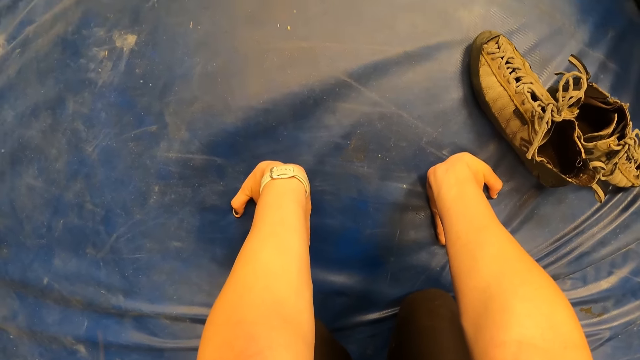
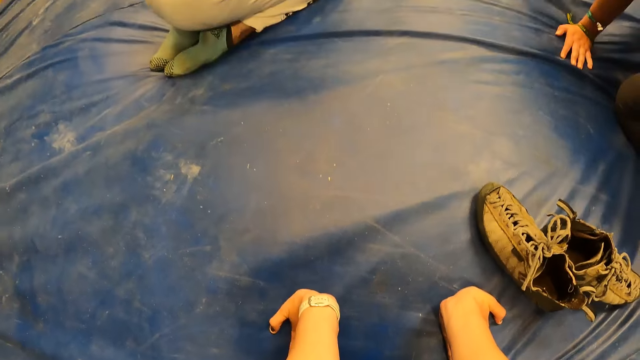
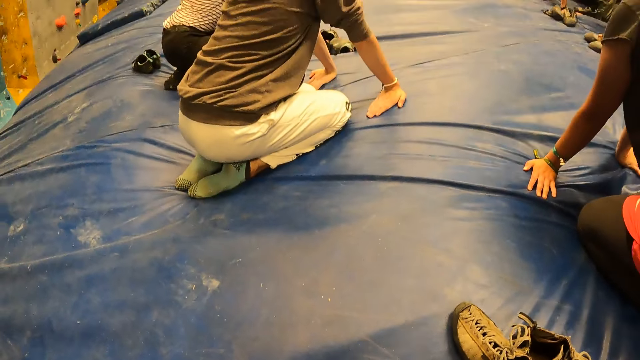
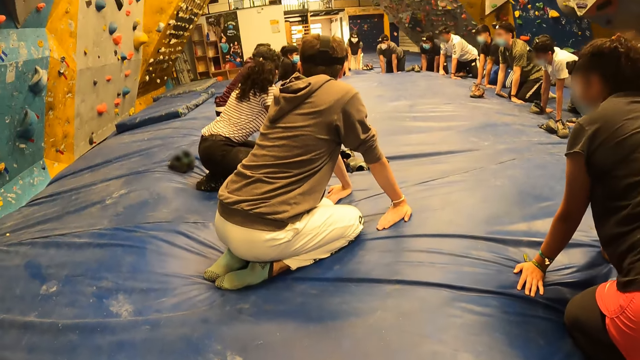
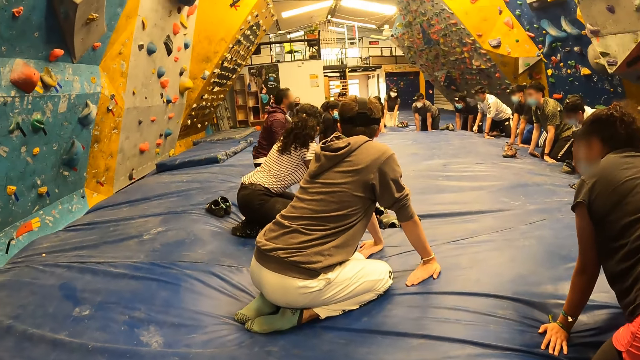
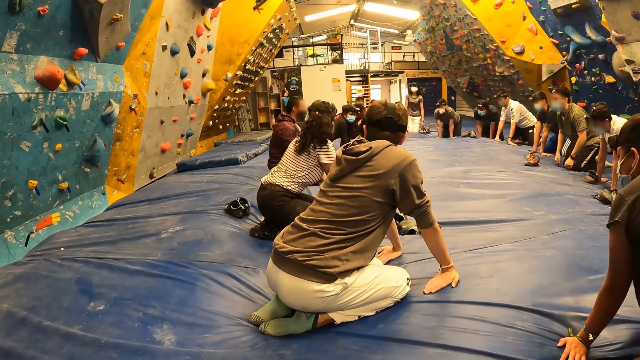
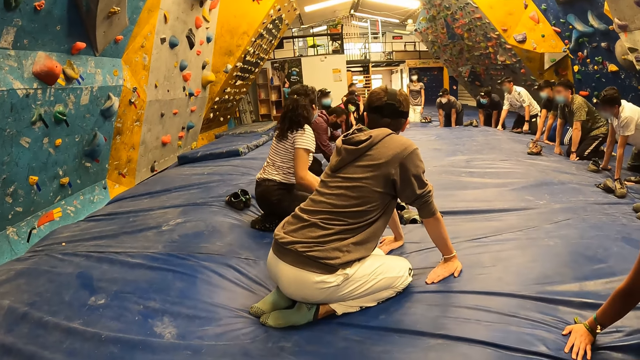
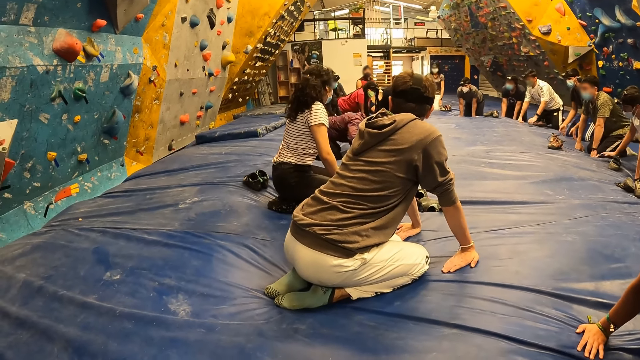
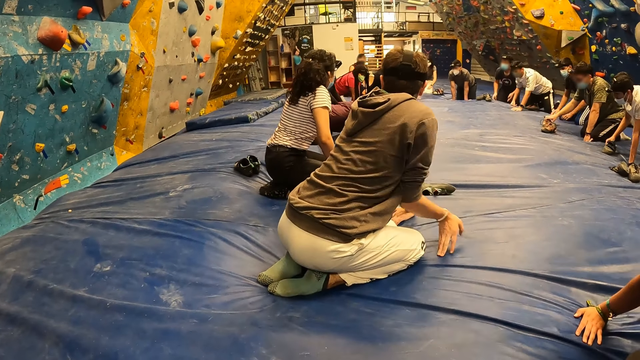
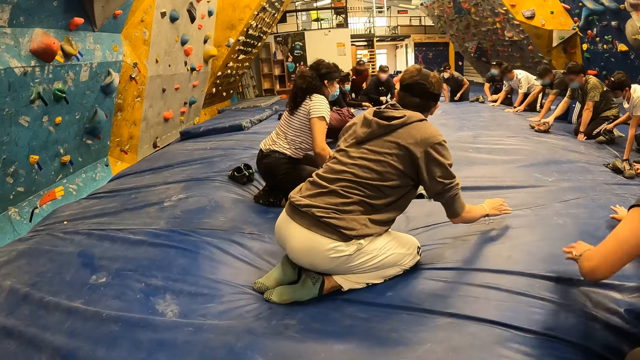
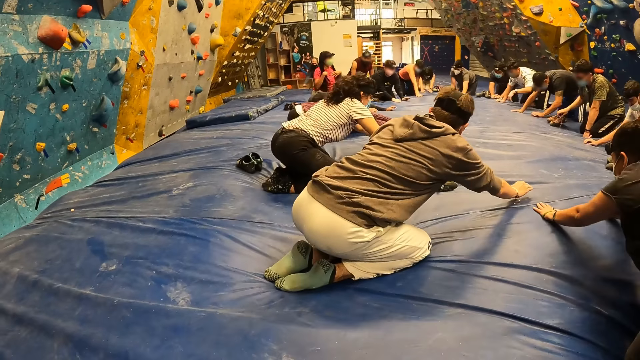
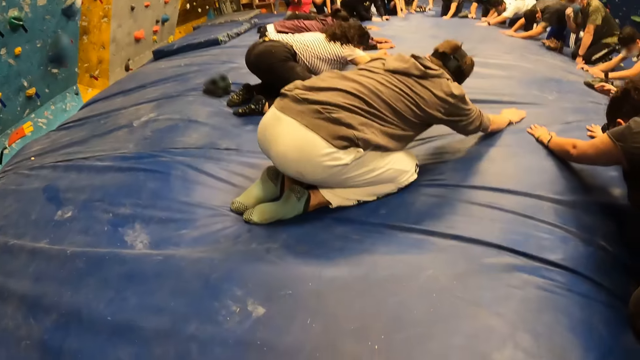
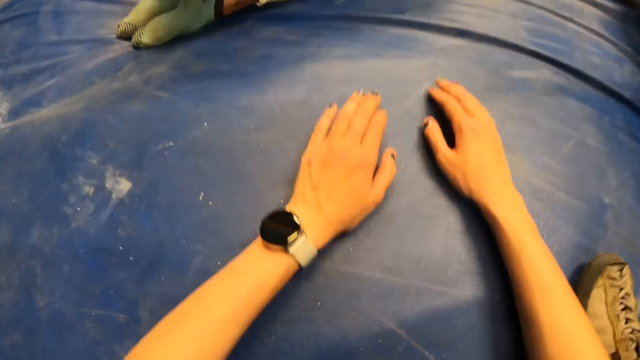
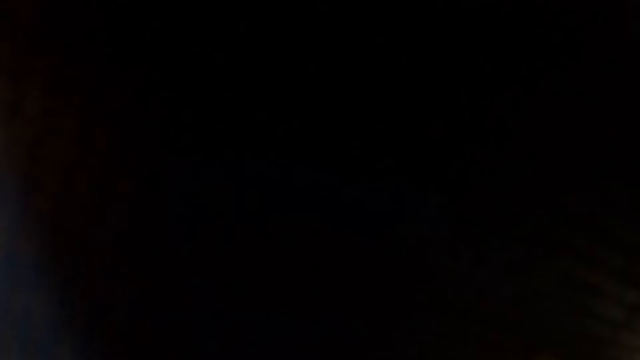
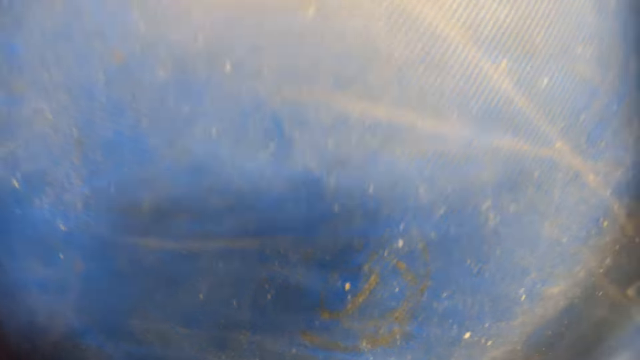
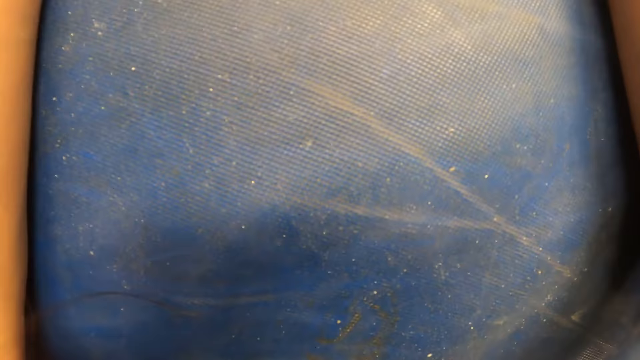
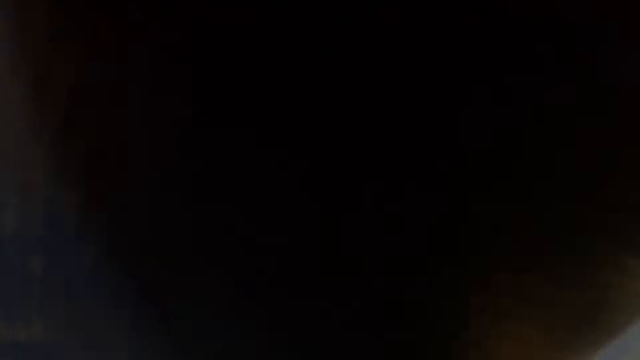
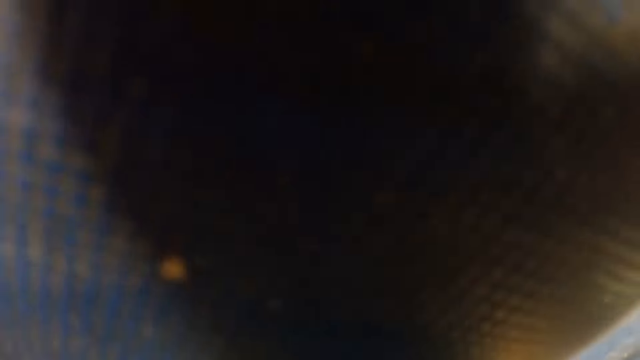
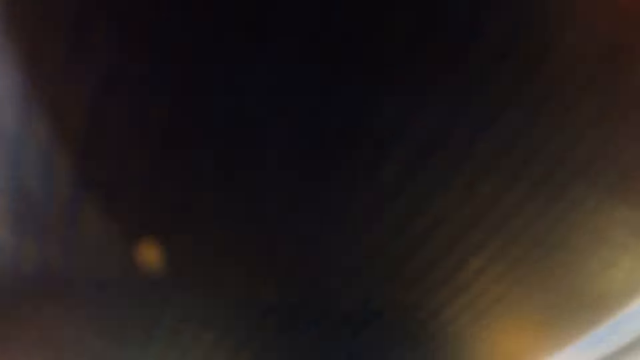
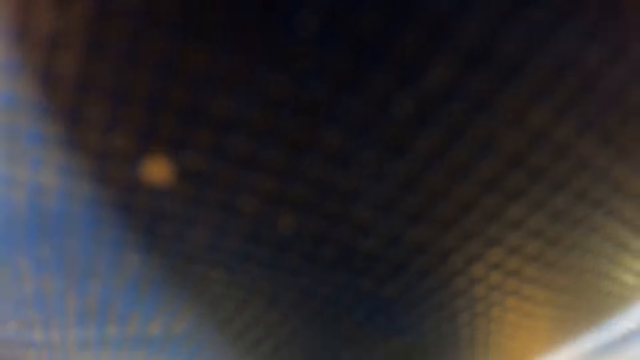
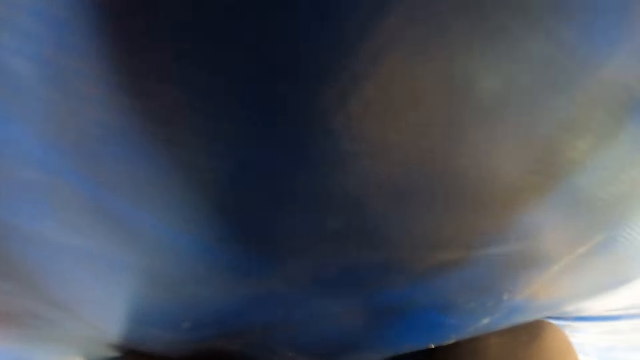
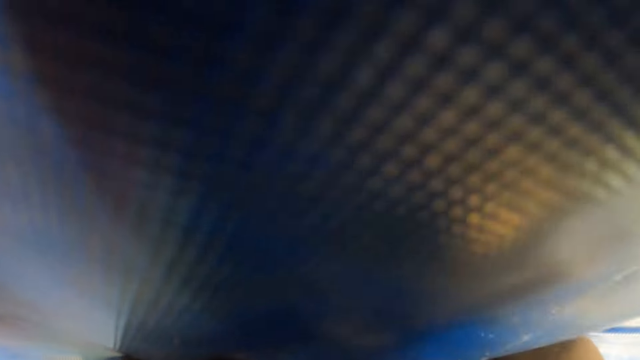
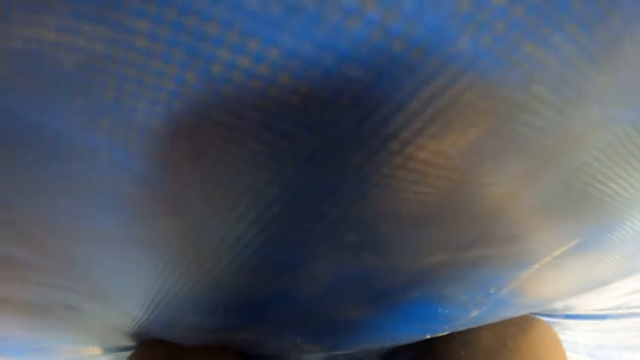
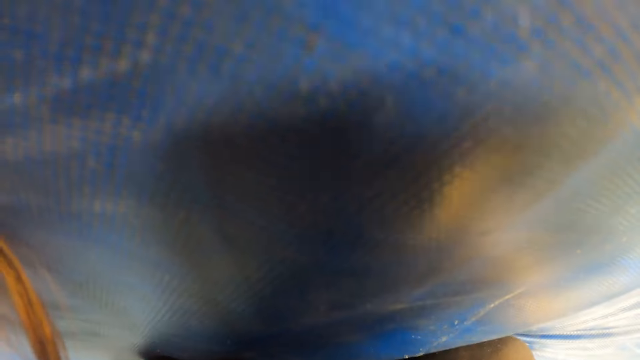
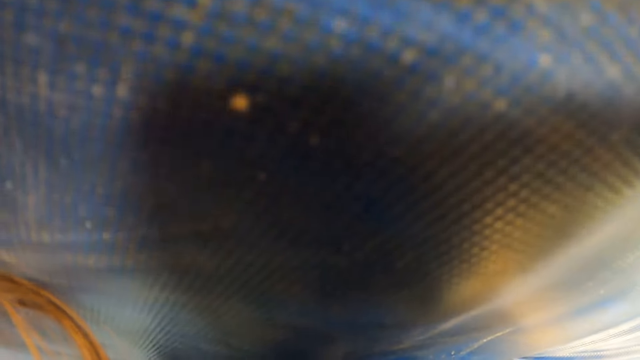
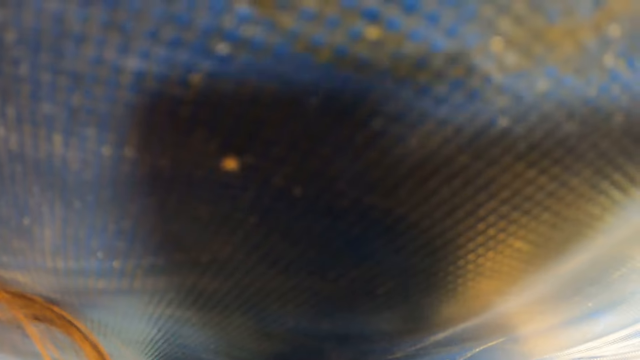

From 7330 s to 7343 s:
The camera wearer looks around. They lean forward, stretch out hands, and lean forward. They gaze at the surface.

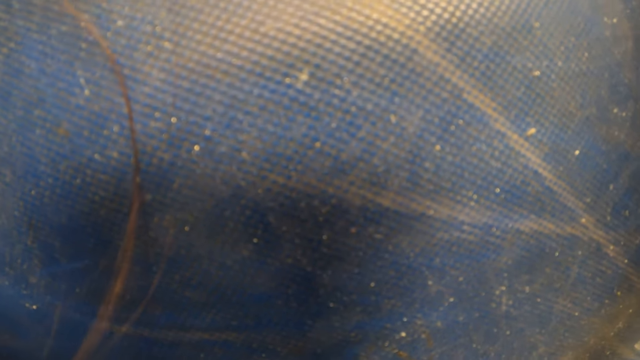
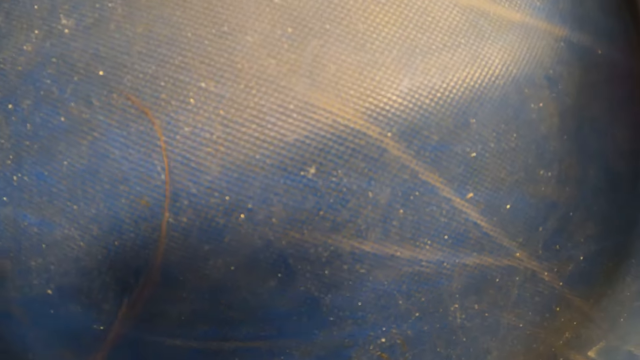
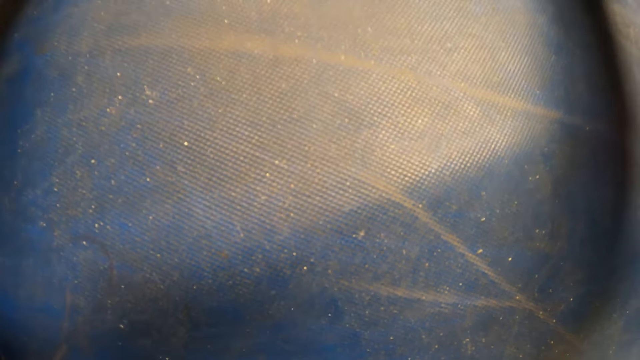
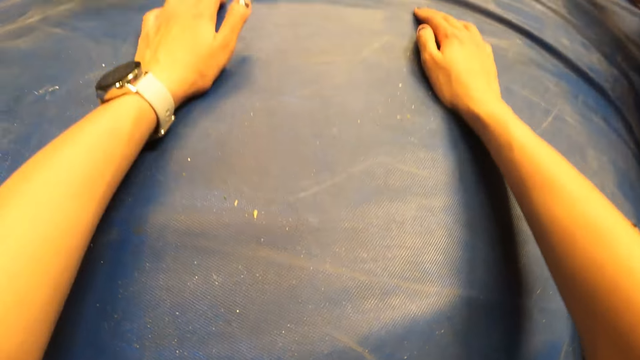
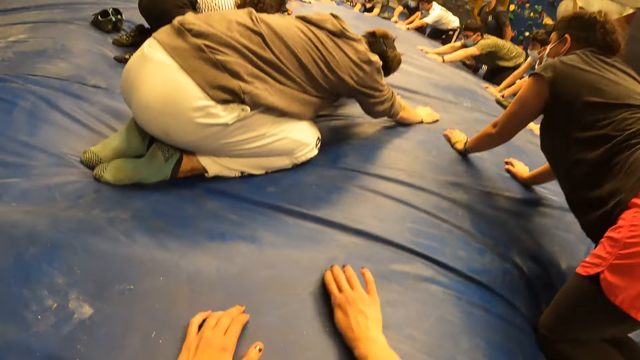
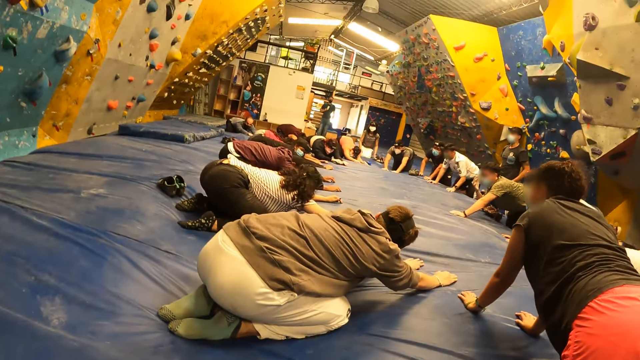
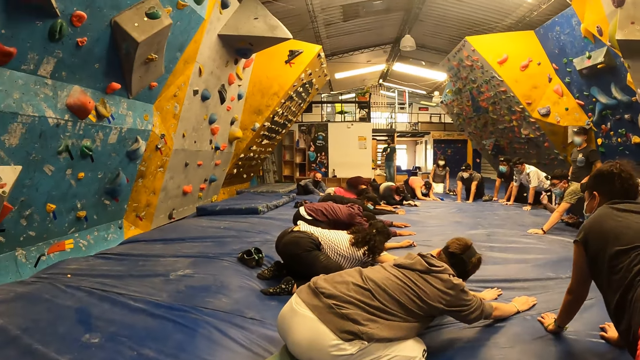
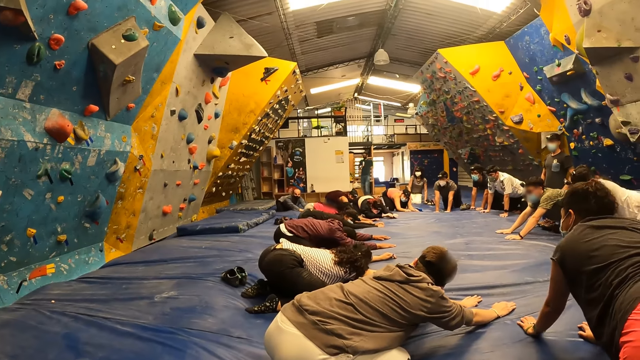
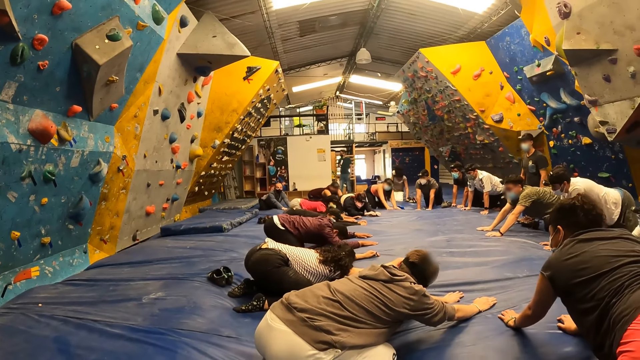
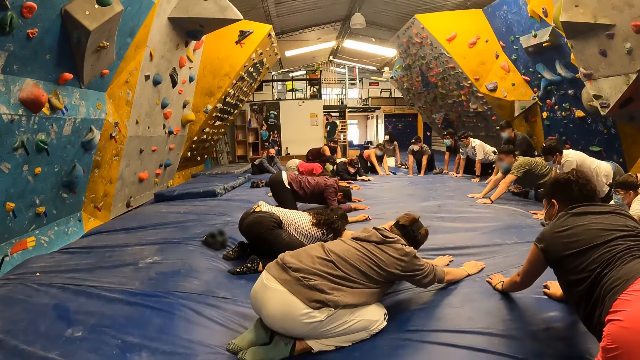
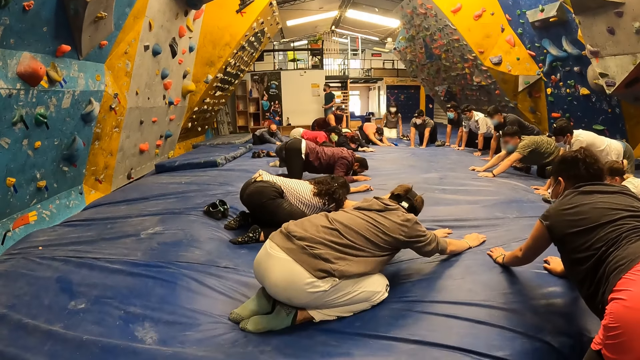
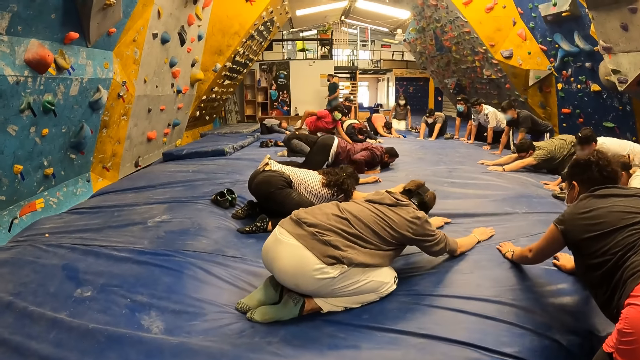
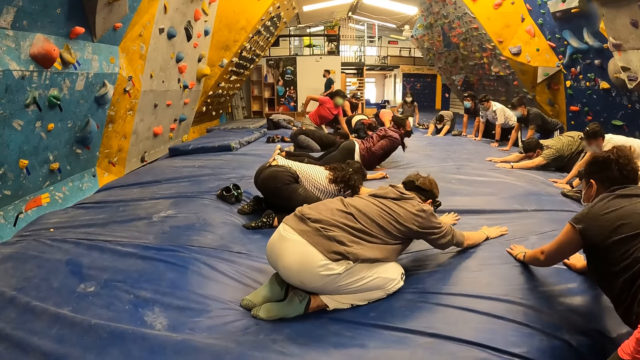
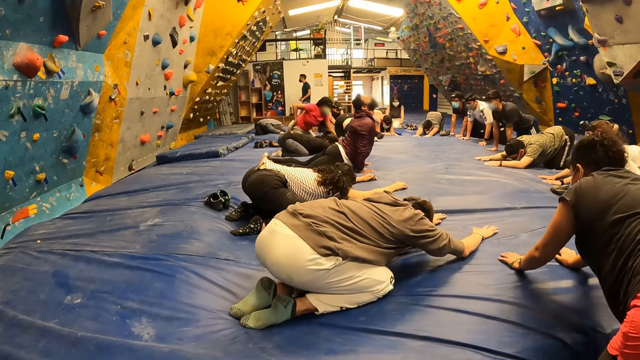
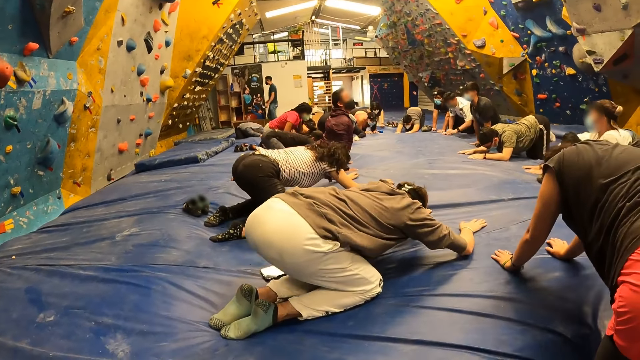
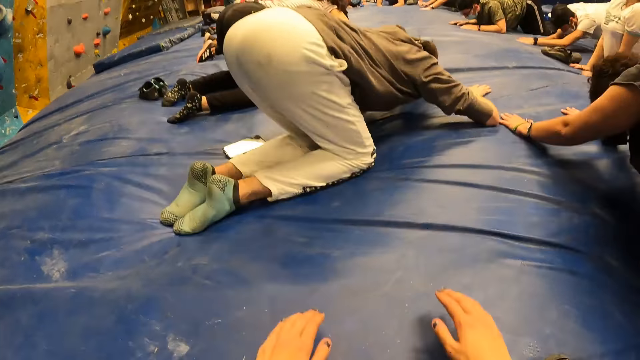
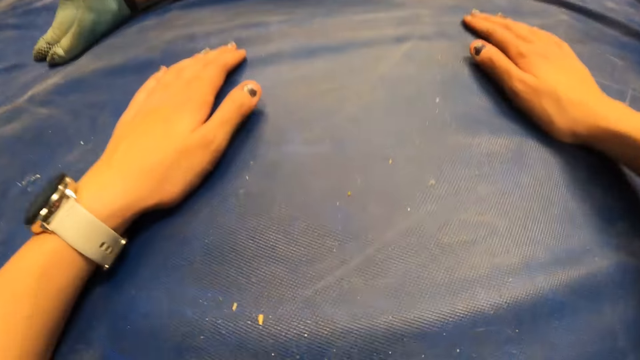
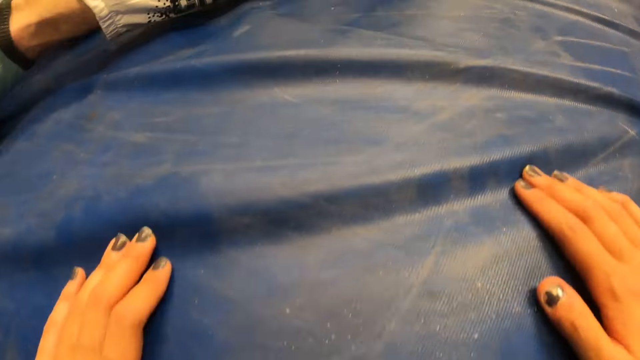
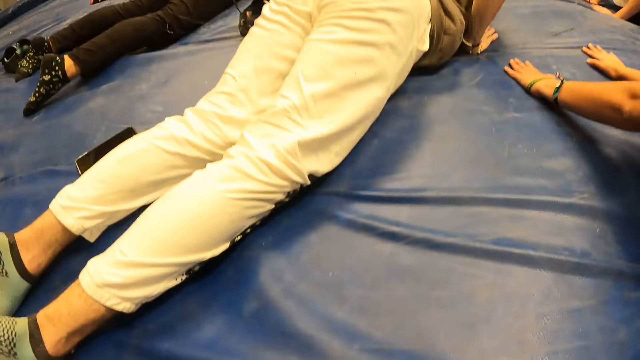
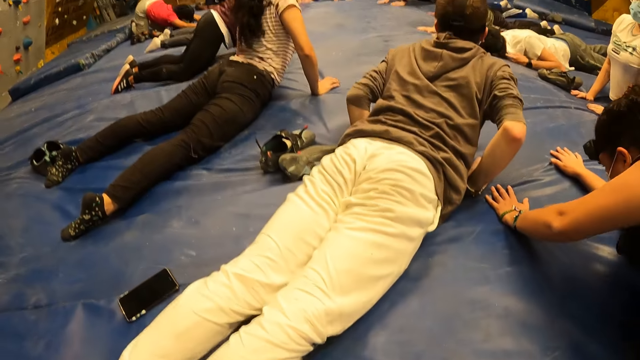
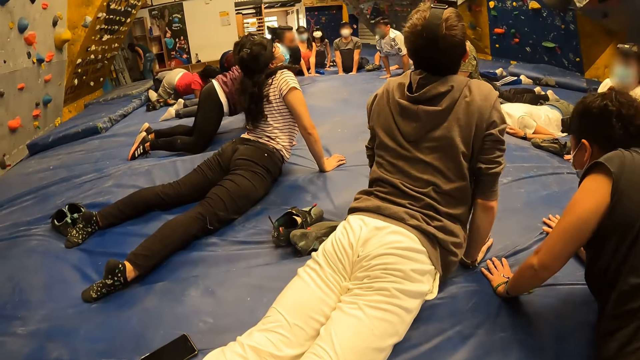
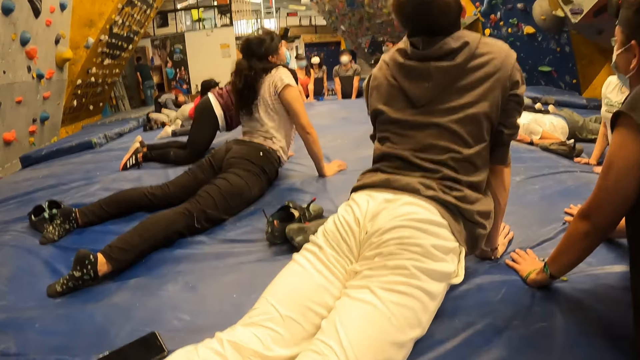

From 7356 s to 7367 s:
The camera wearer leans back. They withdraw hands from the surface. They look around. They lean forward. They stretch out hands. They lean forward towards the surface. The man lies flat on the floor. The woman lies flat on the floor. The camera wearer looks around.
